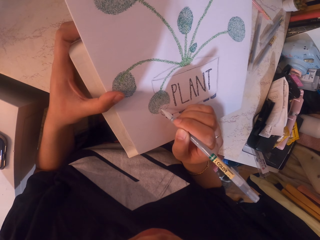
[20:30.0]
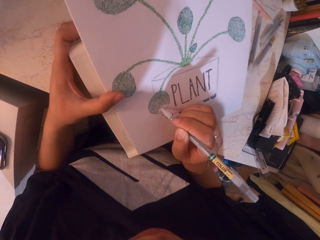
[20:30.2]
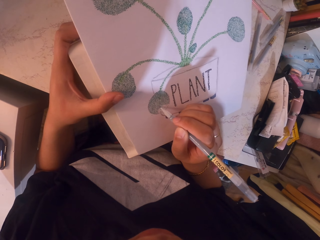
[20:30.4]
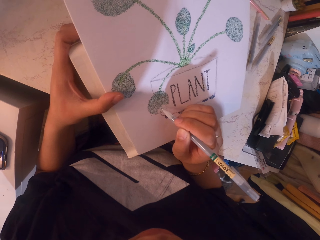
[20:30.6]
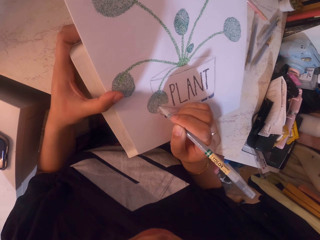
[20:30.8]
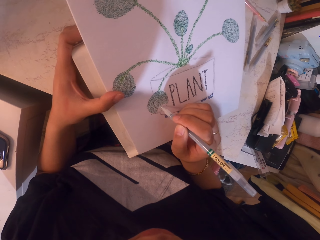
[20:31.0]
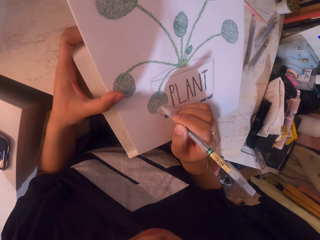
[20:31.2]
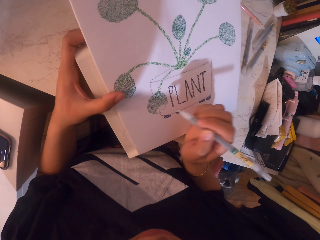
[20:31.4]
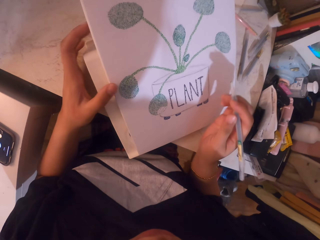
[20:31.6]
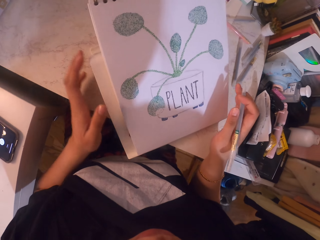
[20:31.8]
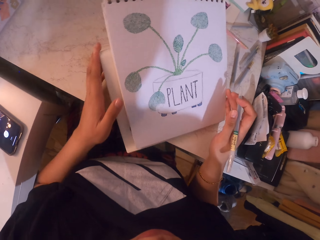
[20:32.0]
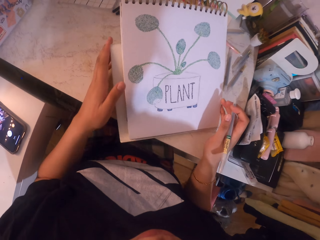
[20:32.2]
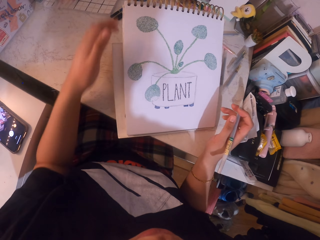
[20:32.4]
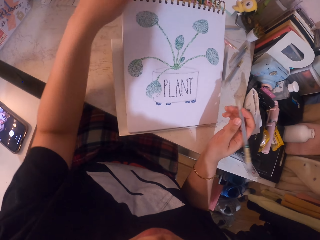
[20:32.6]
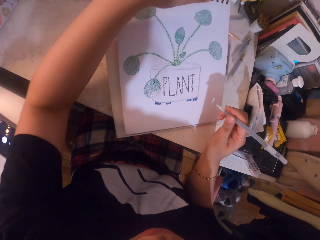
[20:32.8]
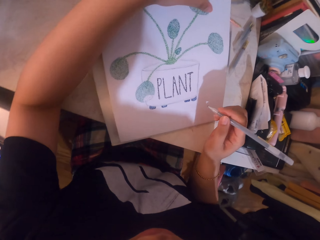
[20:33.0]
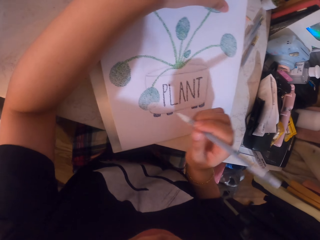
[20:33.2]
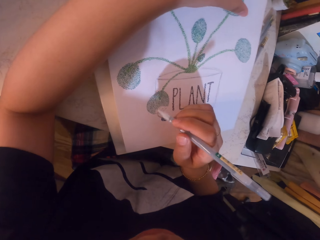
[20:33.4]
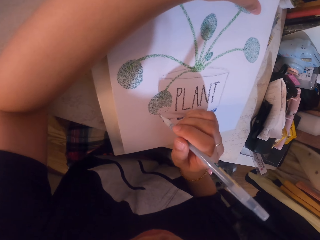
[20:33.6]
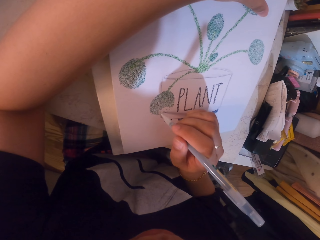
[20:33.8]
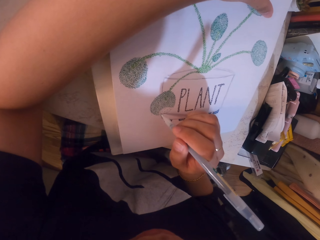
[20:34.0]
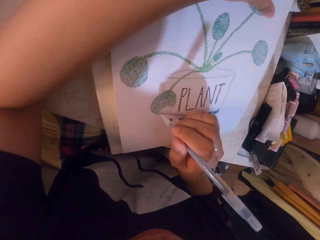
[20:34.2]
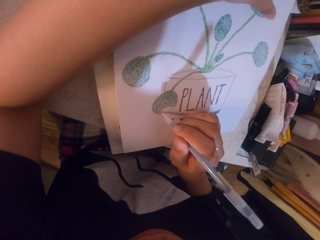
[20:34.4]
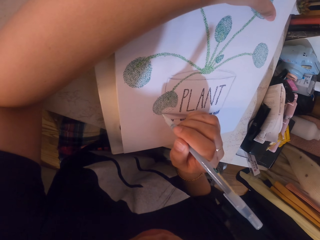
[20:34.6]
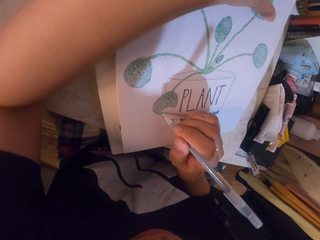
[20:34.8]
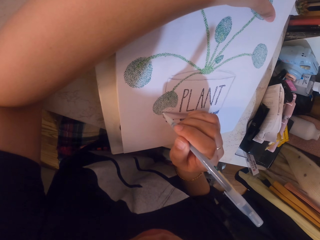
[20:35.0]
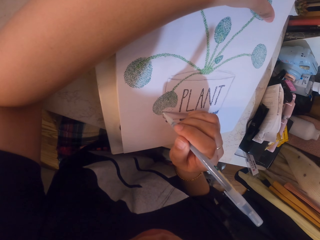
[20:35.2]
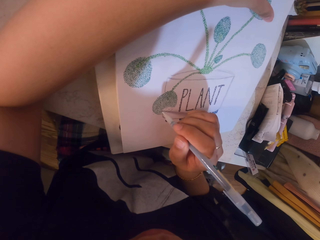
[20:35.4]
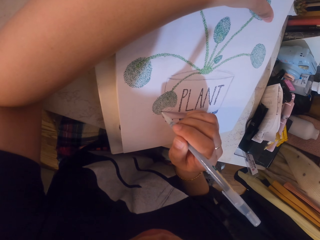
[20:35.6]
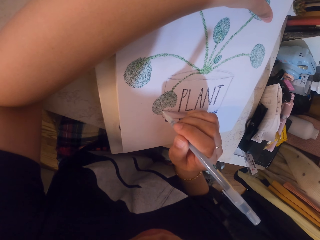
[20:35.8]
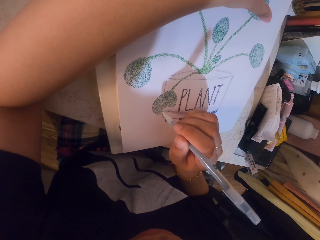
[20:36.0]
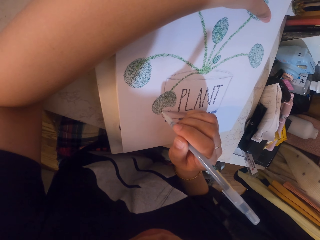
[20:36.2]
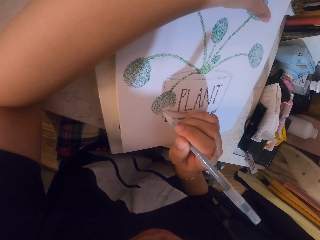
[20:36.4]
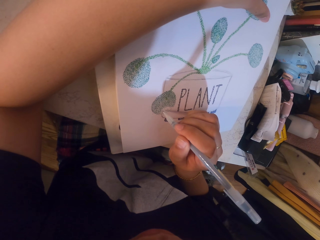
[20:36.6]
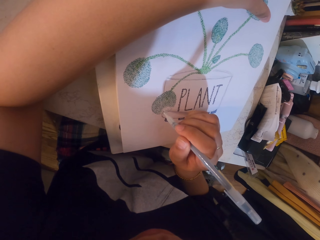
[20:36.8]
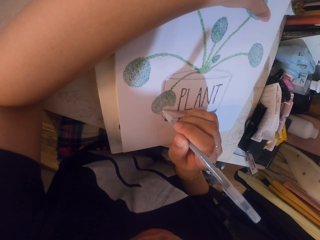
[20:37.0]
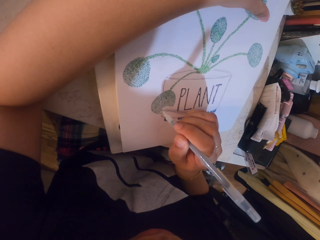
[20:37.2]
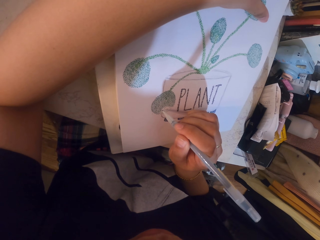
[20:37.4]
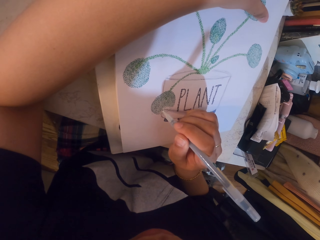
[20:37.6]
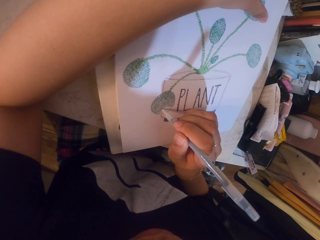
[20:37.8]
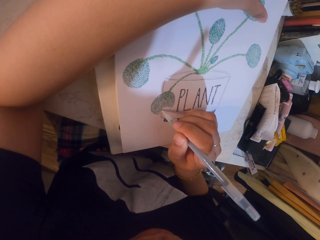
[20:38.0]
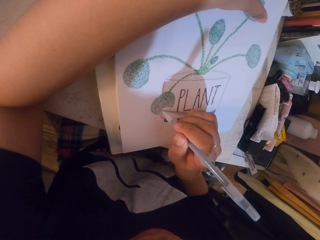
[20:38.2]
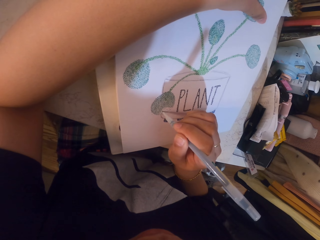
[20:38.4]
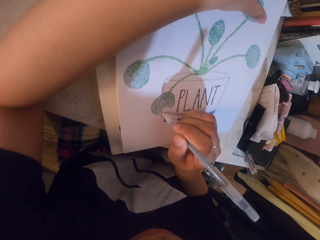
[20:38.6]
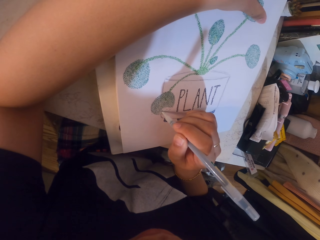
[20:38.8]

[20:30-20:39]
The camera wearer adjusts the position of the book holder. They apply glitter on the drawing with the glitter pen.

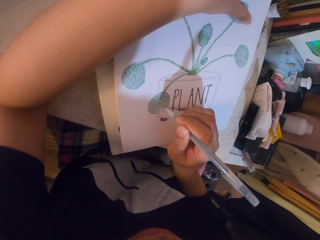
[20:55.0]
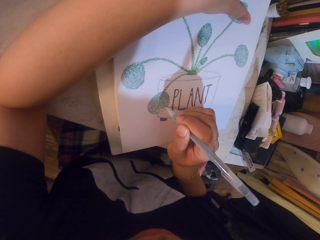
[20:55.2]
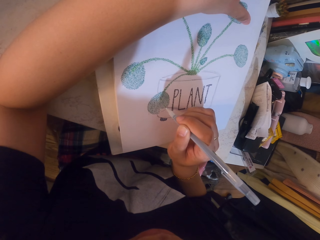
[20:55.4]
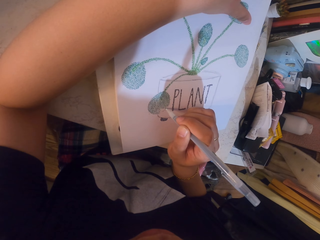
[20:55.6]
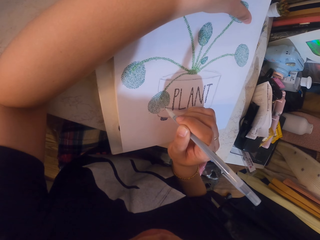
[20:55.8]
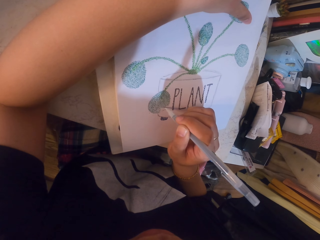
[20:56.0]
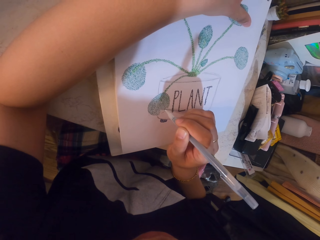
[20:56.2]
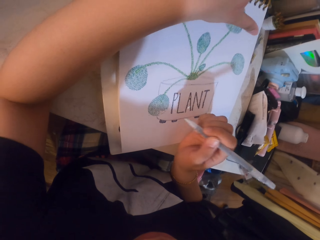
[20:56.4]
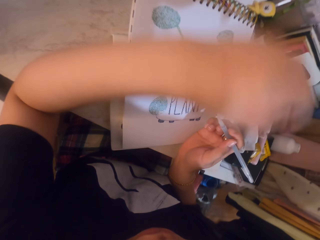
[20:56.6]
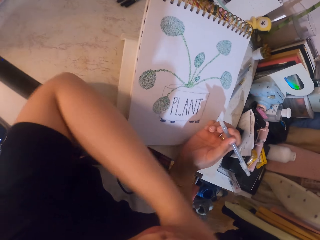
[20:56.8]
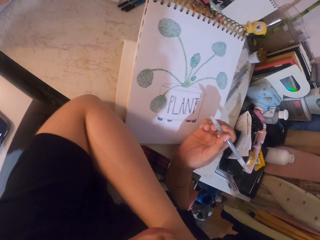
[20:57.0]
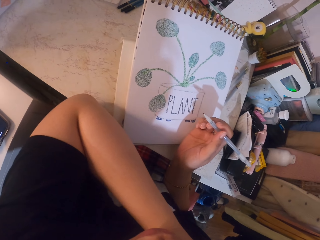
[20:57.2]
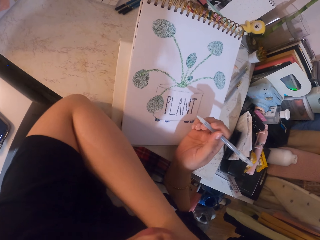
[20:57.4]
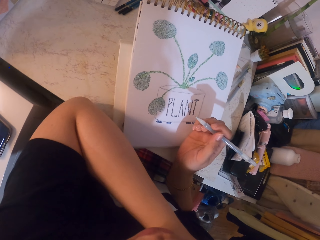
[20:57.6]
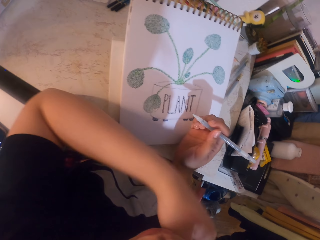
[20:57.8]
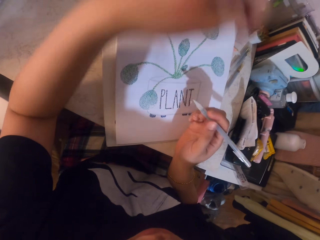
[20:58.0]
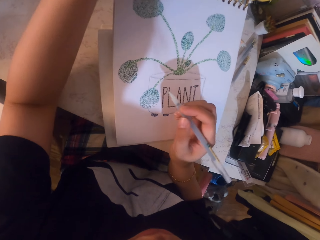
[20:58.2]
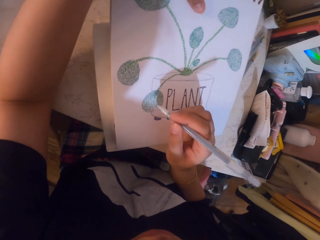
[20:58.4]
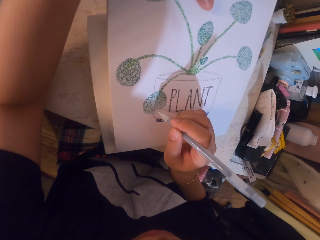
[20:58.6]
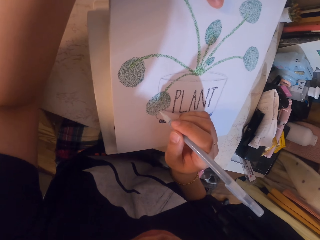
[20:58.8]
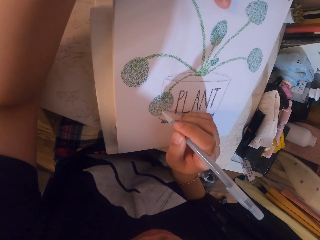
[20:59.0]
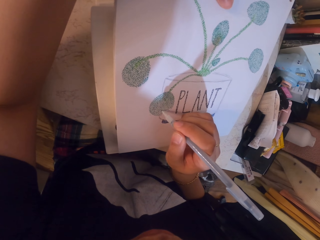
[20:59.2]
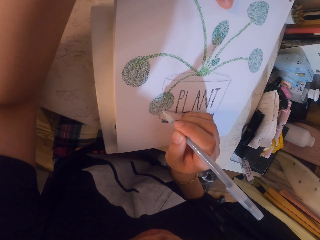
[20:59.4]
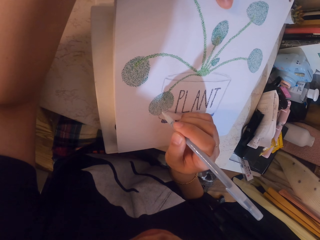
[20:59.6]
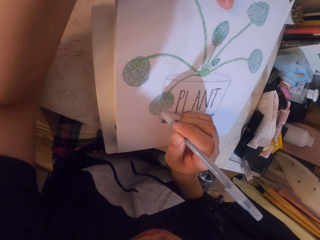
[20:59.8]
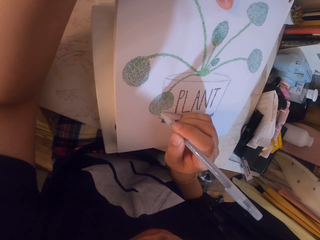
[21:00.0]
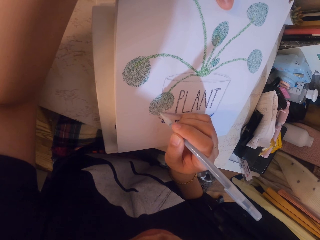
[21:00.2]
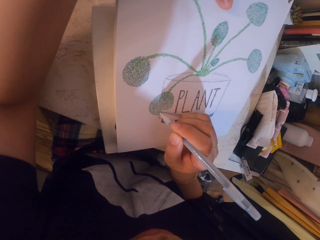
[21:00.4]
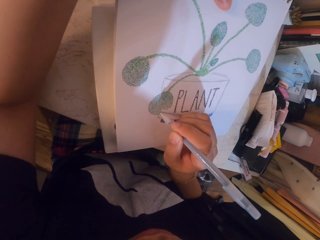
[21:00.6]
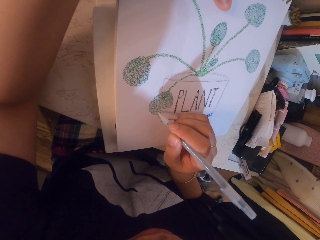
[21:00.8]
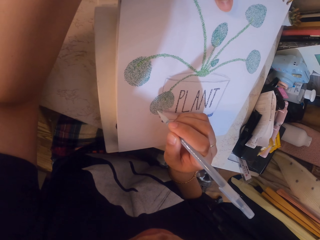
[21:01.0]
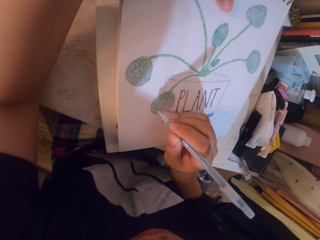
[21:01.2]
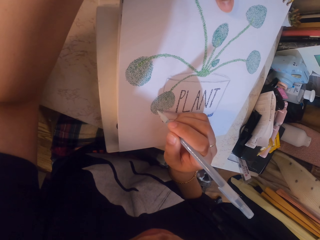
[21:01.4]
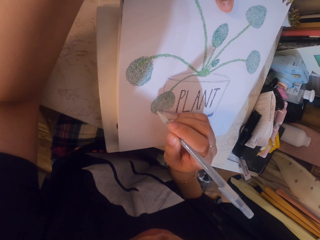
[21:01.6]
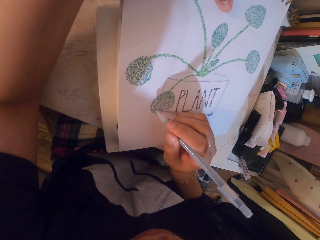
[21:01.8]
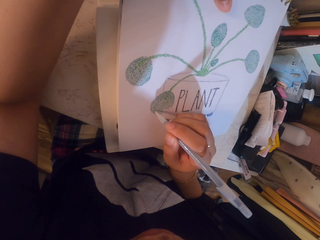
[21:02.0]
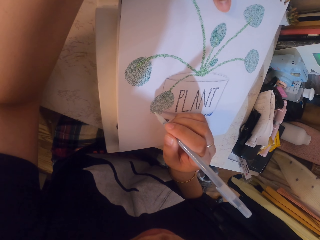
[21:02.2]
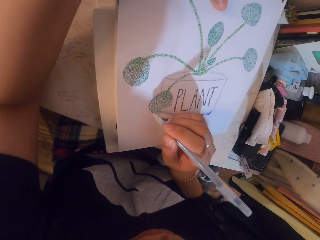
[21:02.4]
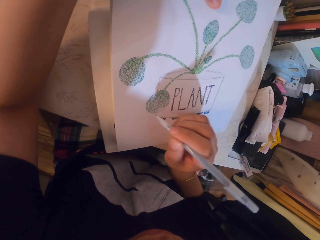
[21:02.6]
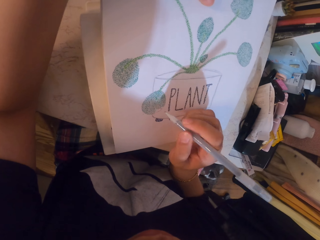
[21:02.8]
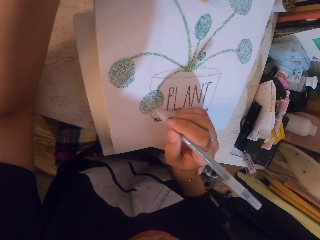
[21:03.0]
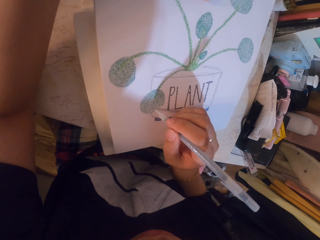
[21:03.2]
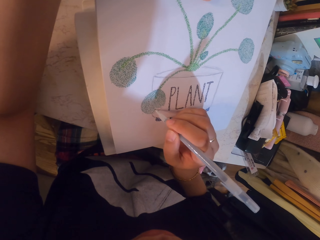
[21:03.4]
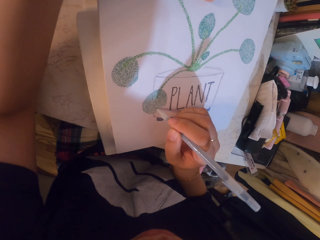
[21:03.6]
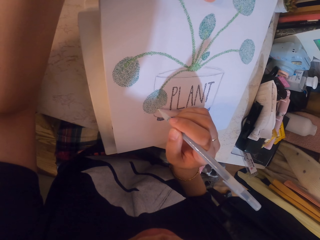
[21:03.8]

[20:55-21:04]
The camera wearer scratches her arm. She applies glitter on the drawing with the glitter pen.

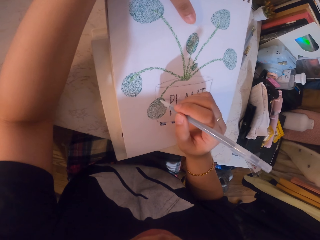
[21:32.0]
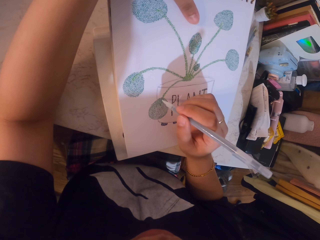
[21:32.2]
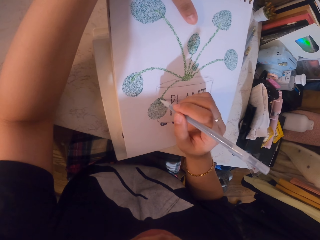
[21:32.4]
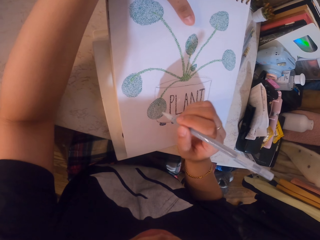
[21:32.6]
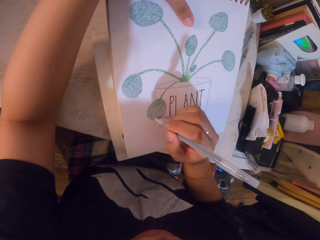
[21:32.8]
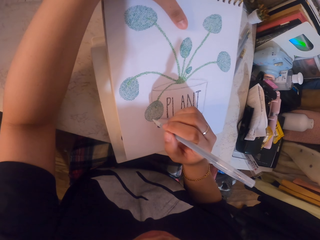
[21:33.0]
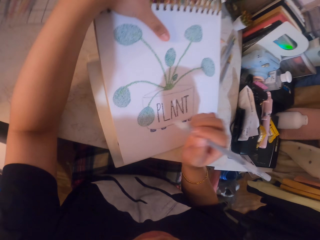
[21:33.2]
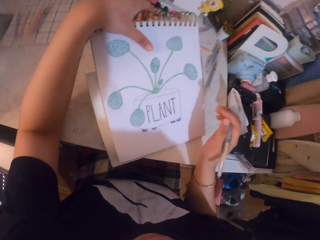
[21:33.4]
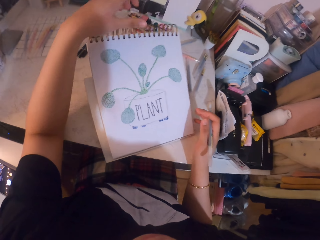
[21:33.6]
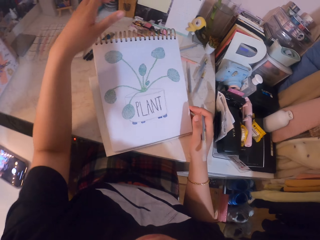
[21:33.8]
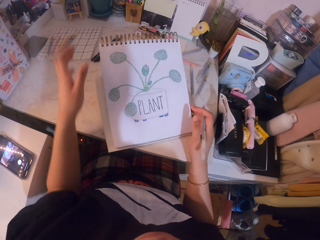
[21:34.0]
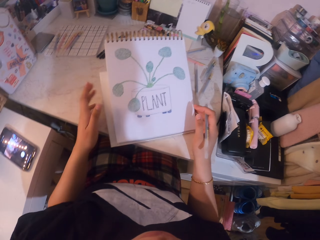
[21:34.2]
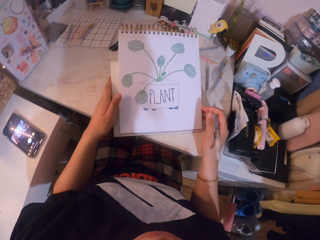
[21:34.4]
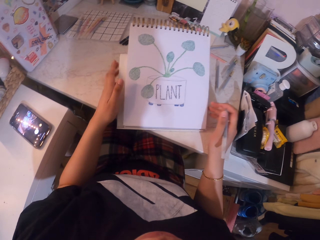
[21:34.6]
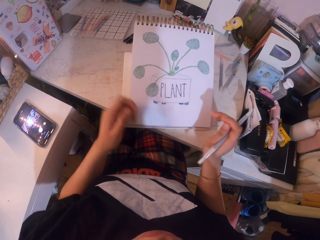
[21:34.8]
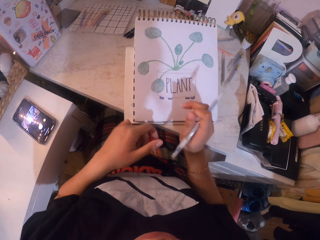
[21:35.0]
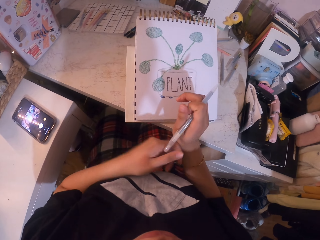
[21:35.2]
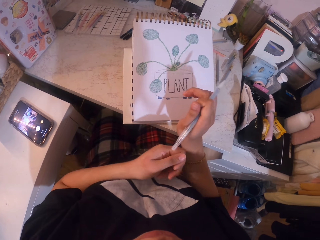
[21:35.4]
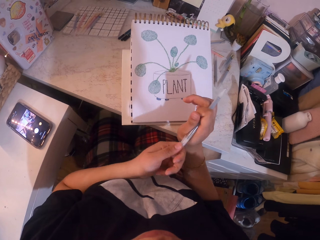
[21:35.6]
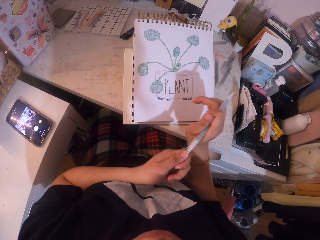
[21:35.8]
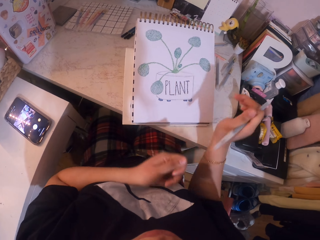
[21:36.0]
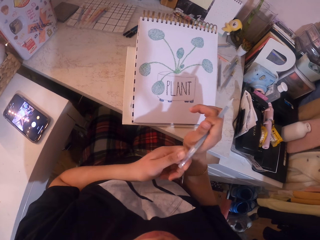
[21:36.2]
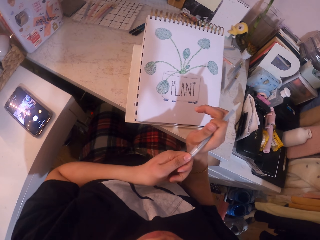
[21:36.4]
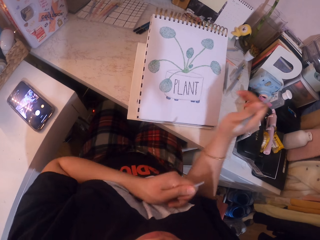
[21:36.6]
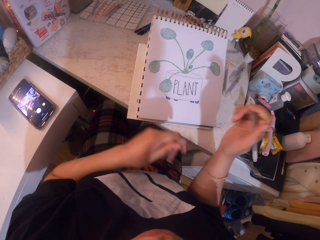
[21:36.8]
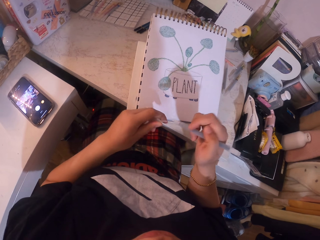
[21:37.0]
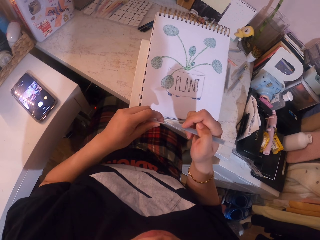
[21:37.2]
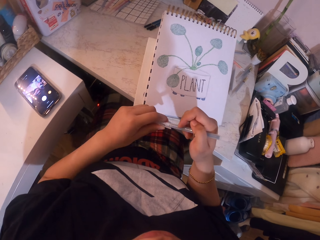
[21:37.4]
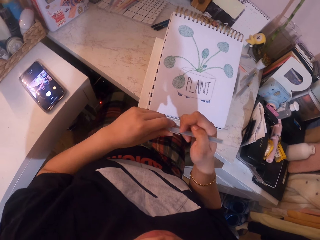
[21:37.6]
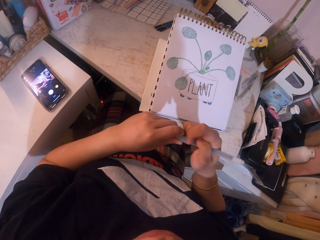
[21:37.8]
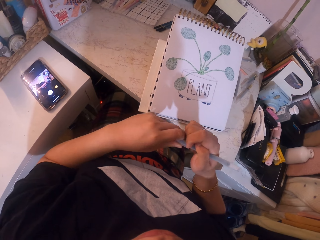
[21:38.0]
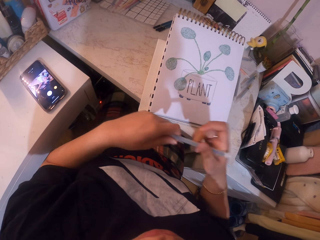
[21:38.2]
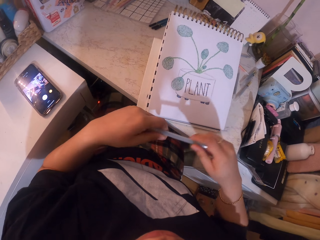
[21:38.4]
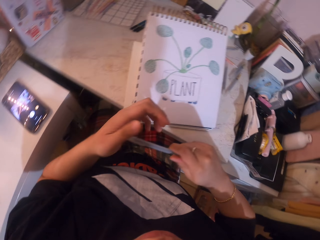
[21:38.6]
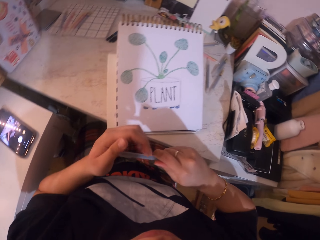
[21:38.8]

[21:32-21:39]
The camera wearer stares at the drawing. They move the book holder. They pull on the lid. They cover the pen with the lid.
